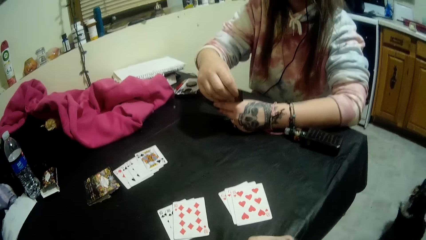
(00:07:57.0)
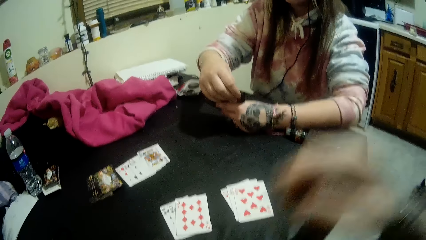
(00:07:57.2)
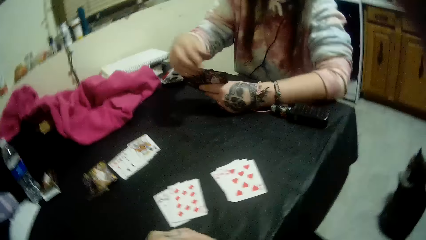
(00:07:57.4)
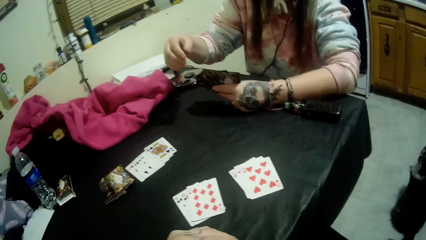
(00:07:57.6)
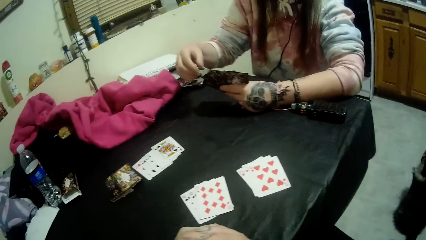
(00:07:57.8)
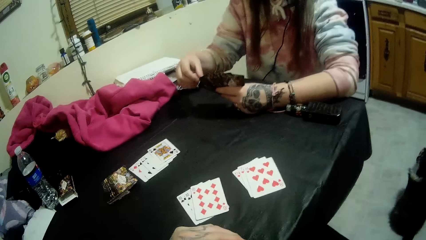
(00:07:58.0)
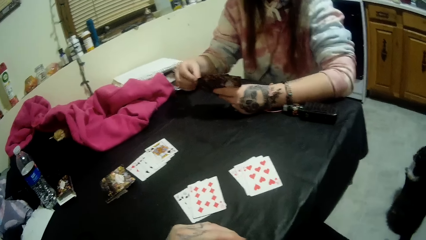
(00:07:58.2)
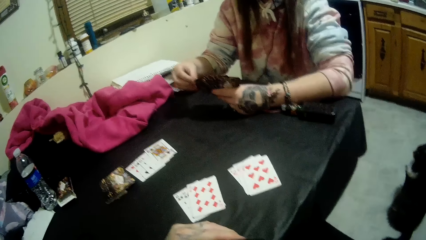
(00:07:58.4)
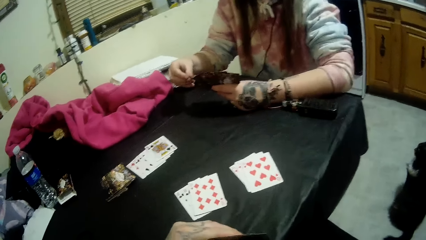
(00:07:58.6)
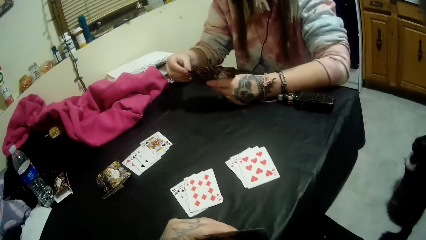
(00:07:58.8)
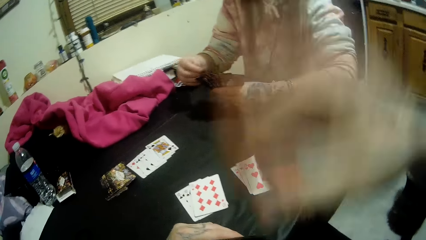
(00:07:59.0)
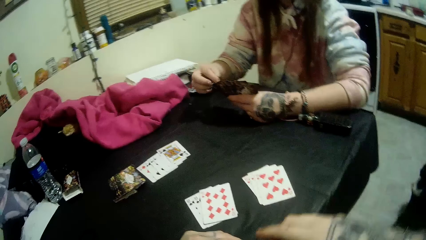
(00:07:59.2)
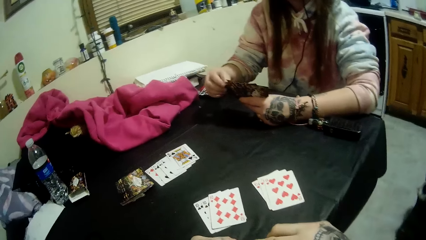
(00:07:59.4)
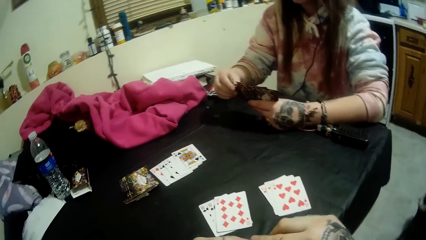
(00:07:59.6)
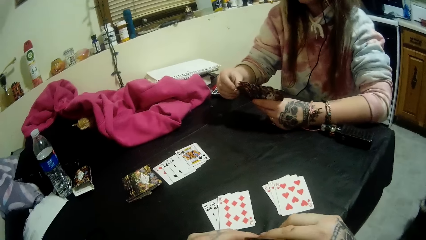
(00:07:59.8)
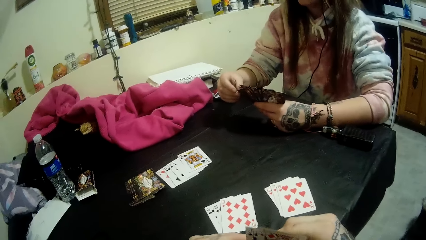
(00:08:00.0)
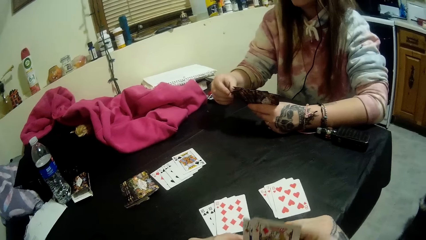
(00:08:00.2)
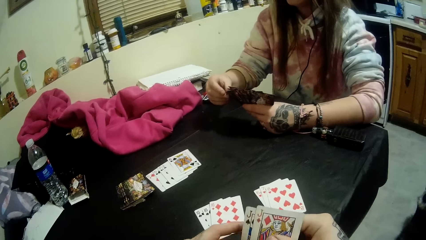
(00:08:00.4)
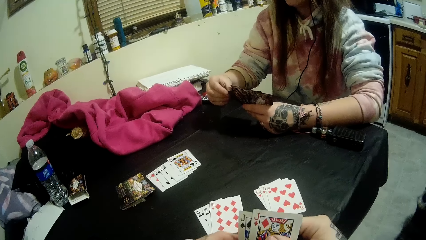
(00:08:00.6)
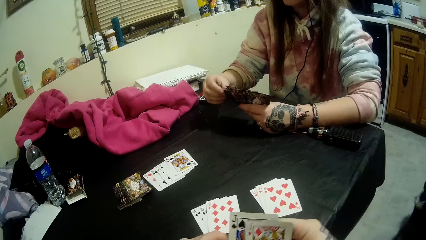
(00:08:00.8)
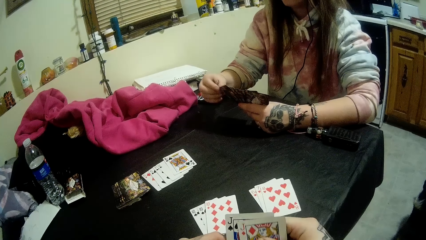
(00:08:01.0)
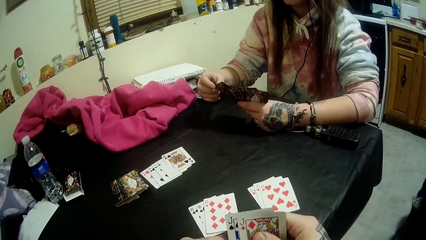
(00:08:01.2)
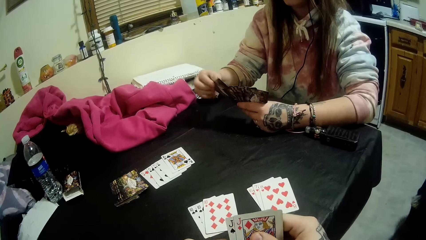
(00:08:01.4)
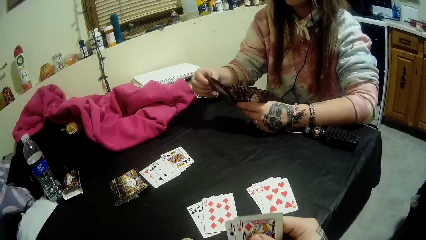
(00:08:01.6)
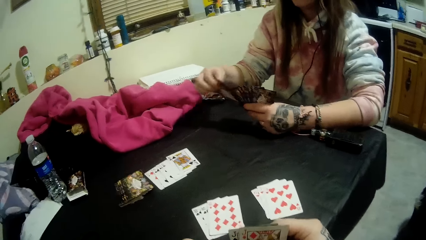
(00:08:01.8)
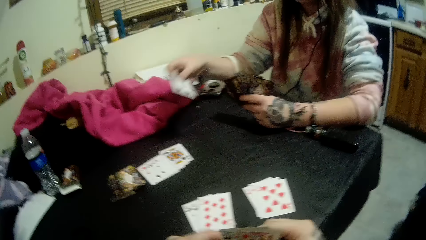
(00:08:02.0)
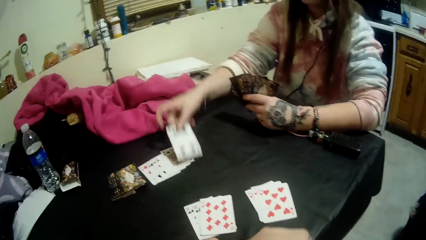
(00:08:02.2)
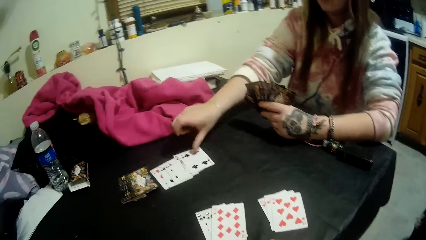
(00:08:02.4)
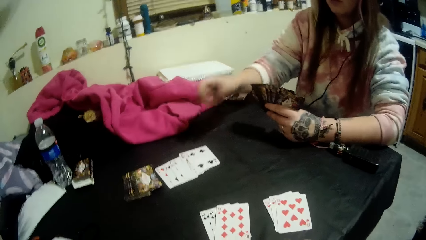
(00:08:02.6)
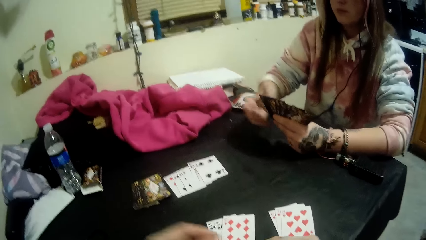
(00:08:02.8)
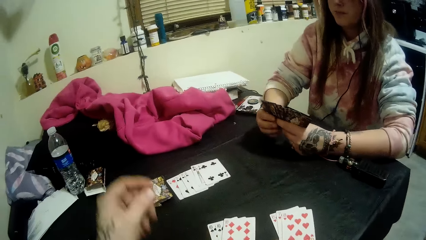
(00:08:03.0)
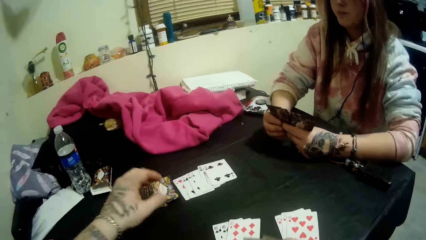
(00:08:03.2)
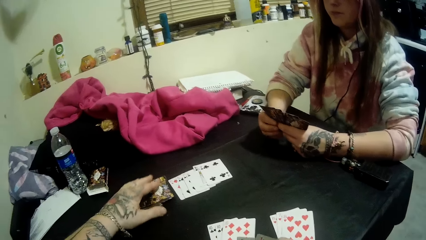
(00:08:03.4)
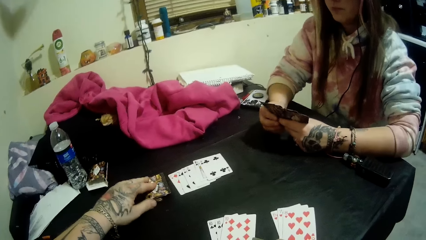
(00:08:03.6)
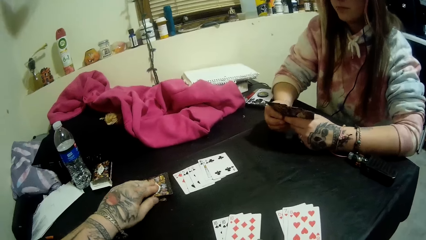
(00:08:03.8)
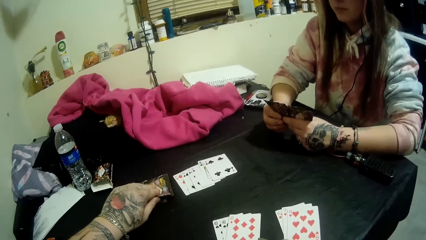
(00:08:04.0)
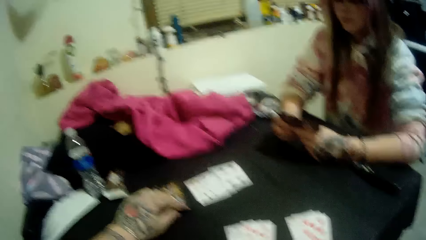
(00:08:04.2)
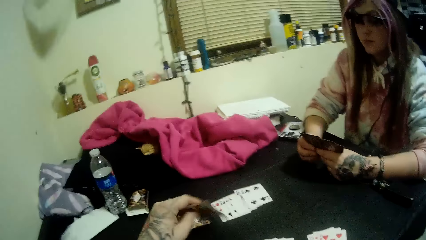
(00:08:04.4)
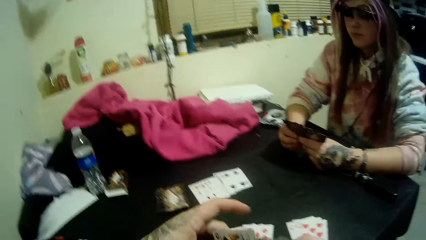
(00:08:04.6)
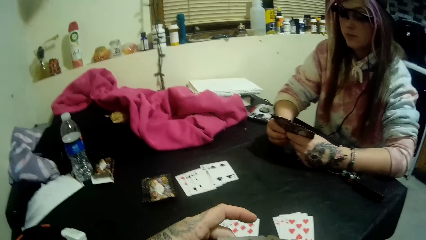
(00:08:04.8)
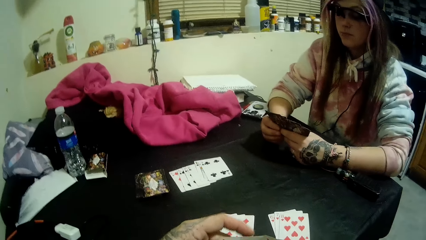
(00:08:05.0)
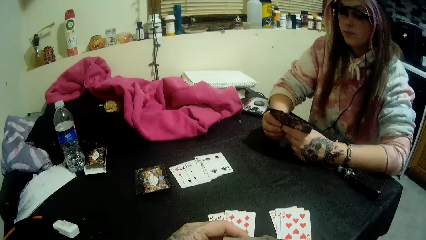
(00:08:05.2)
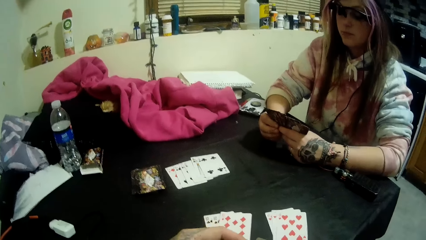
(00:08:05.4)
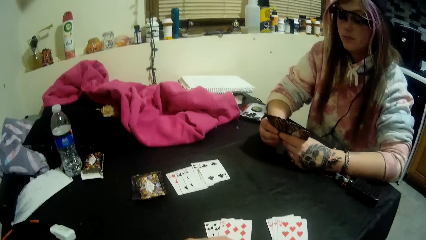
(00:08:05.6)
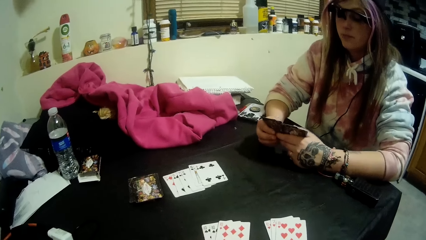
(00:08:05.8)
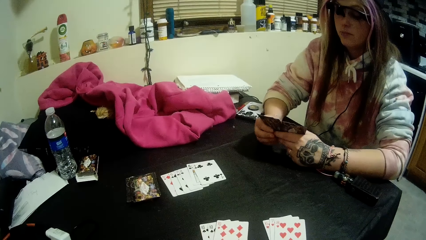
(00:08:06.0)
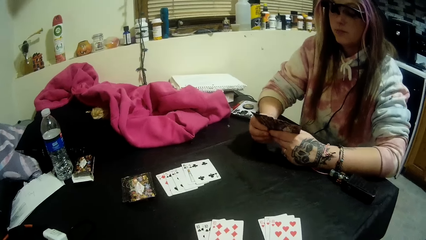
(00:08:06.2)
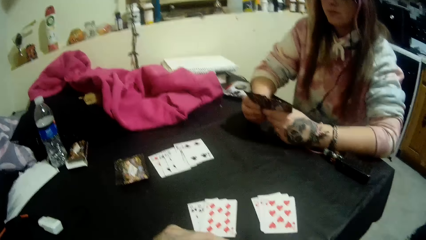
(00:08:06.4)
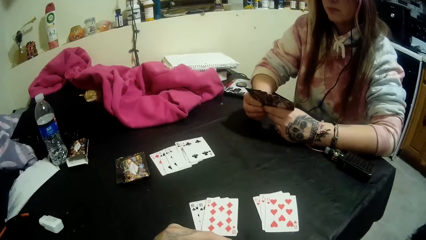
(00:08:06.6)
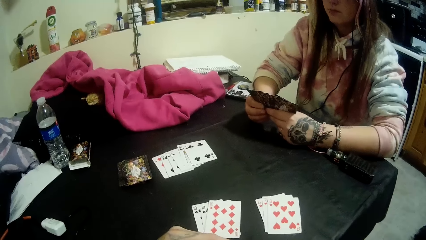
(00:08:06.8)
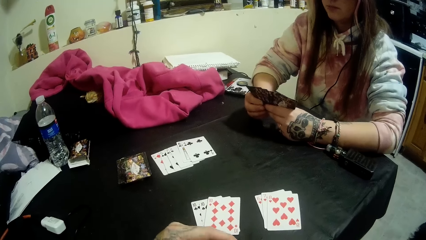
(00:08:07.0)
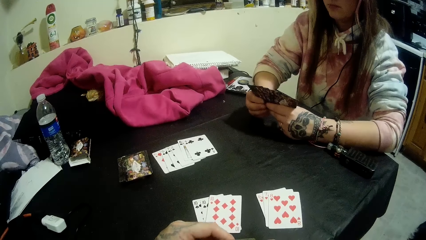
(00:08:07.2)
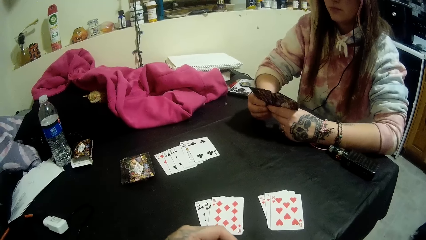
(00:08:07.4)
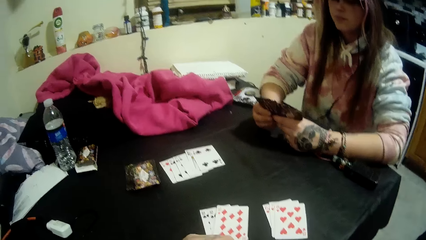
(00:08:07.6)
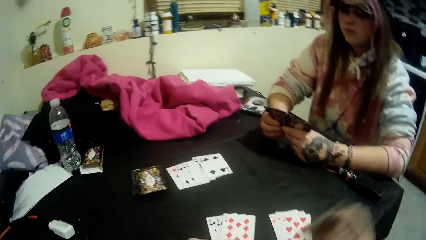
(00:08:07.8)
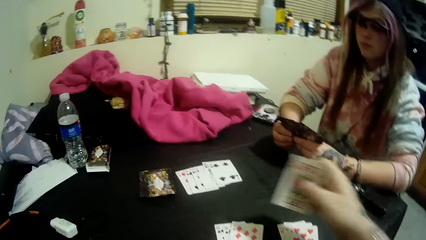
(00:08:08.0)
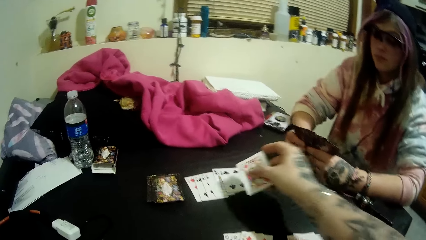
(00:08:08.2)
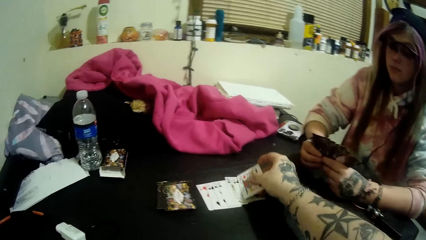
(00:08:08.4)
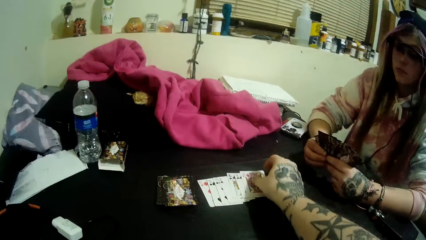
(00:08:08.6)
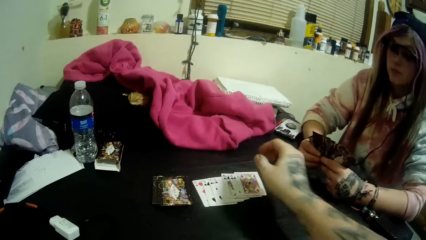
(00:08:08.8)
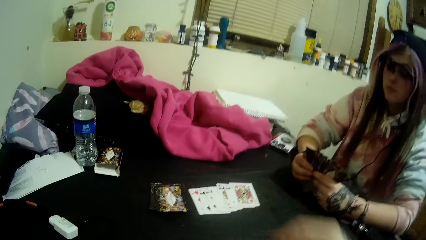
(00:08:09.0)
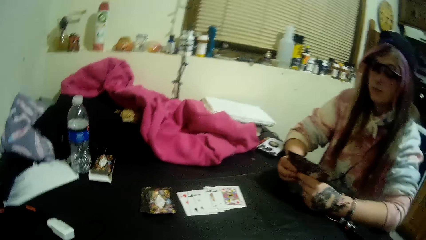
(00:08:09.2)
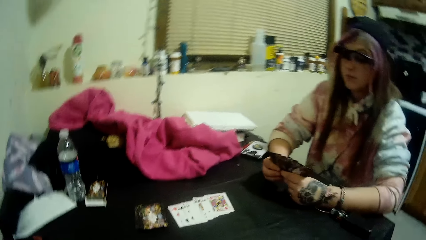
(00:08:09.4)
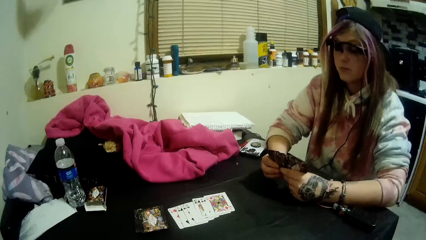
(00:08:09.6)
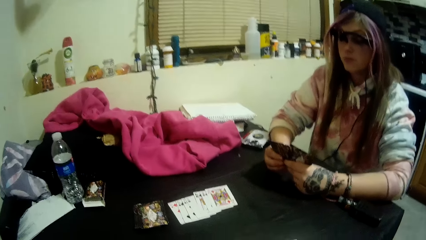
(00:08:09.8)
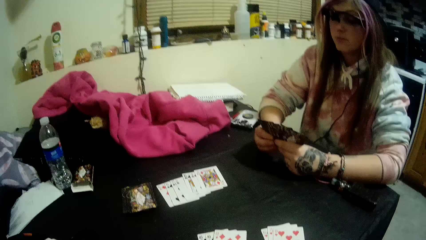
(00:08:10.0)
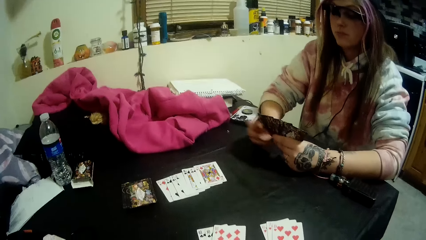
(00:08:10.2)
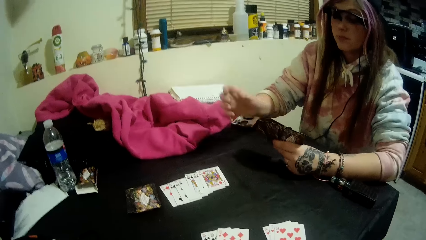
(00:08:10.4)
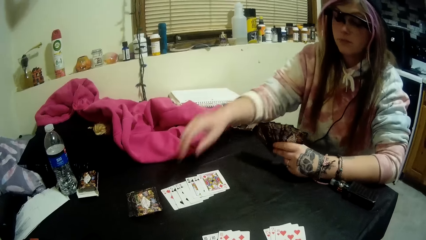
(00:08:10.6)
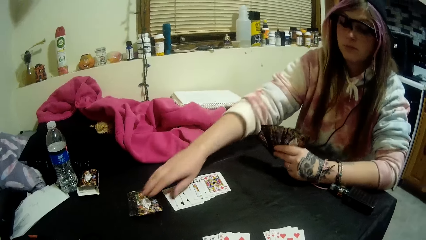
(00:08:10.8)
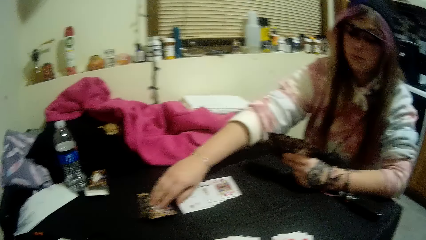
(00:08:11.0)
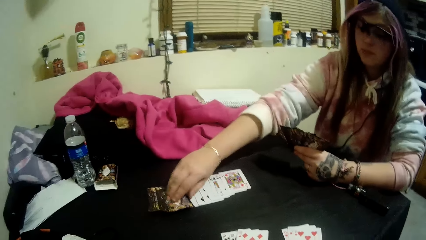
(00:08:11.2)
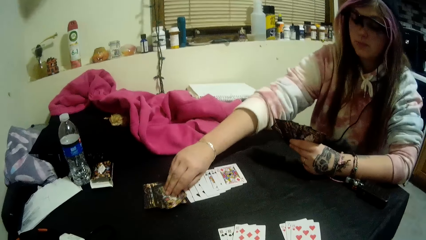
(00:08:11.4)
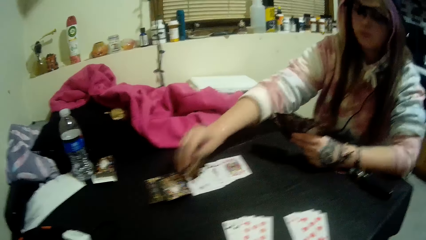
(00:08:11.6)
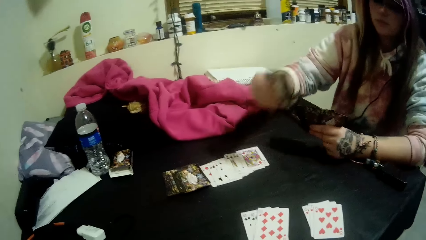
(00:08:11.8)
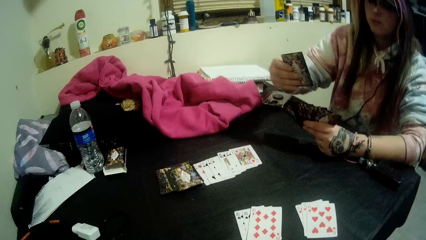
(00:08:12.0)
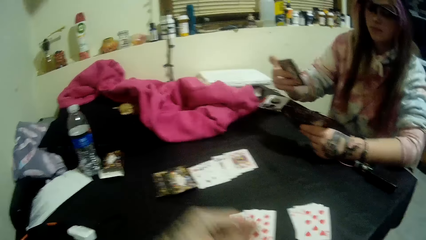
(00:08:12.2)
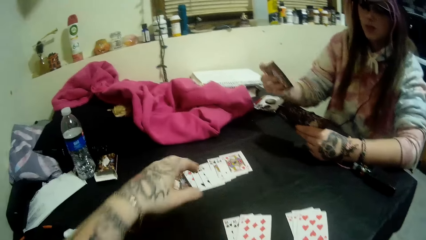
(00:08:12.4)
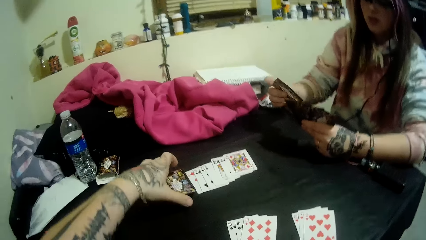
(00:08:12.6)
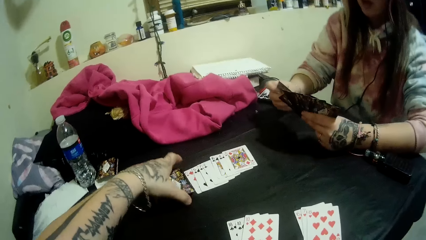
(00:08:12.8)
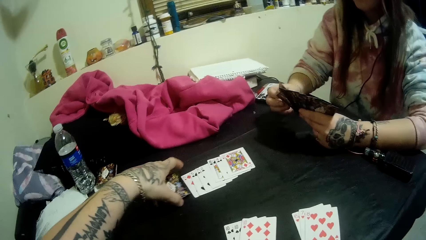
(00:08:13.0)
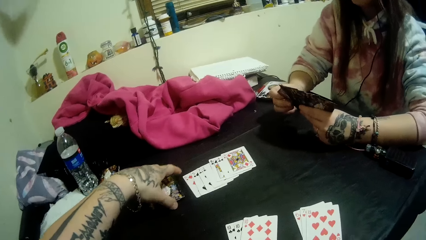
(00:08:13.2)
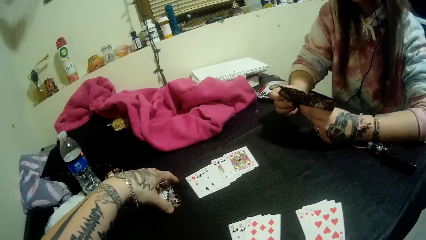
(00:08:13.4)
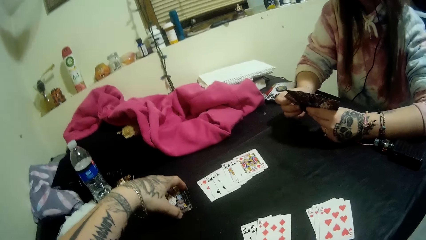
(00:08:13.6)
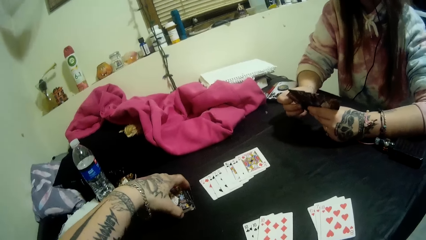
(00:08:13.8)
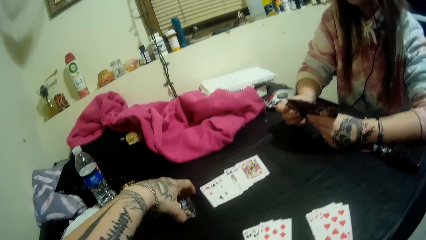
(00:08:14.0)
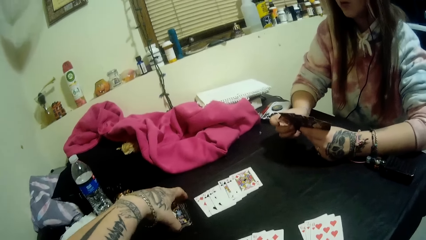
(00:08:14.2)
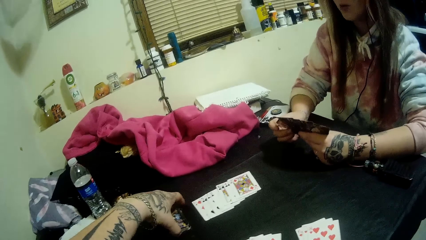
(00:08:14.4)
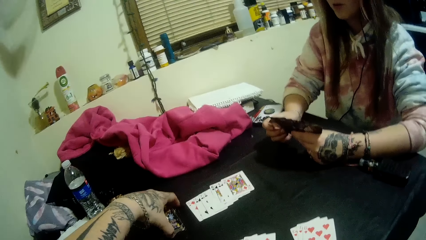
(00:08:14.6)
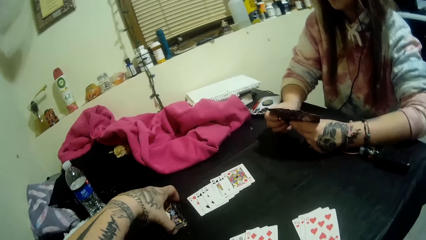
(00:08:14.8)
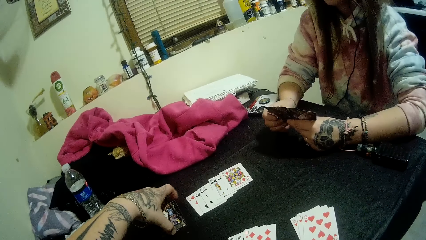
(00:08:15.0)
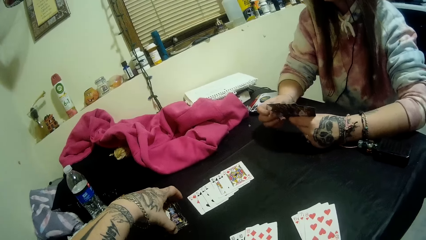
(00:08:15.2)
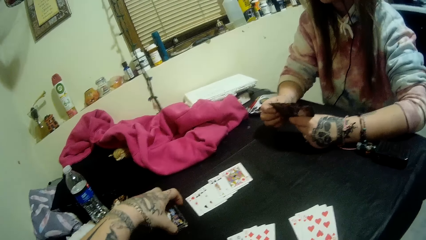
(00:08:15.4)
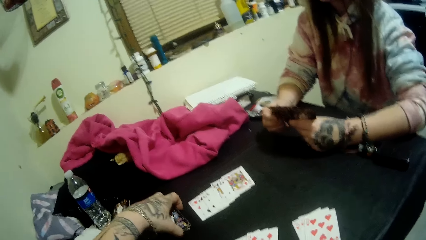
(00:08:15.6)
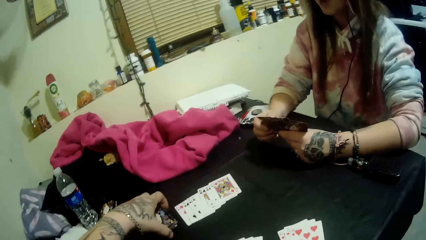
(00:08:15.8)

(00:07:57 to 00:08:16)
The camera wearer lifts his right hand. He stares at the cards on the hands. The woman plays a card on the table with her right hand. The camera wearer picks up a card from the table with his left hand. He plays a card on the table with his right hand. The woman picks up a card from the table with her right hand. The camera wearer adjusts the pack of cards on the table with his left hand. He touches the cards on the table.
